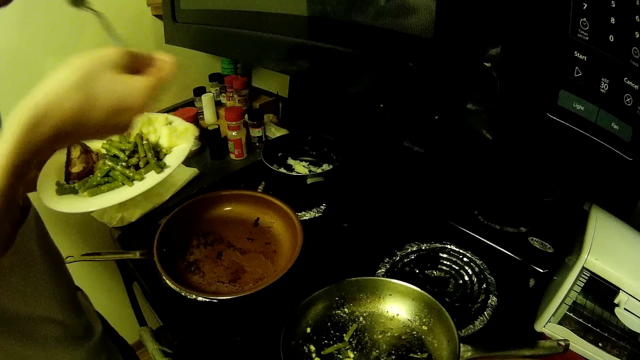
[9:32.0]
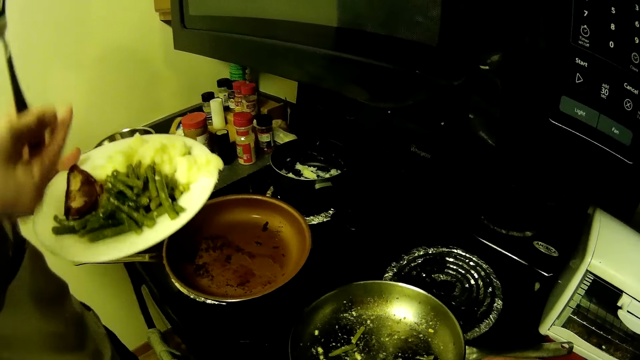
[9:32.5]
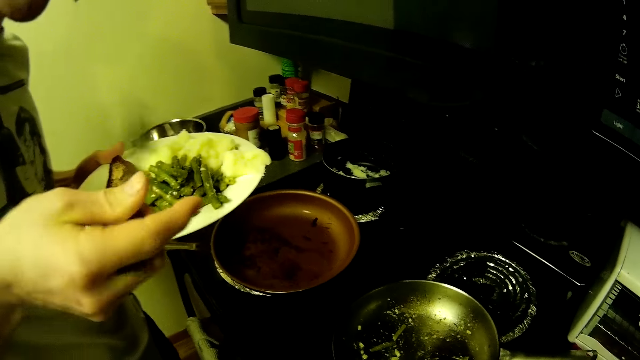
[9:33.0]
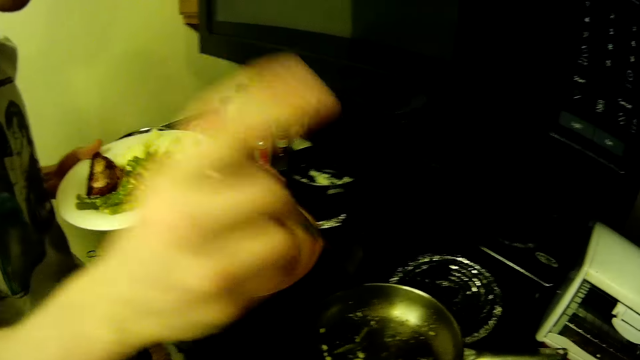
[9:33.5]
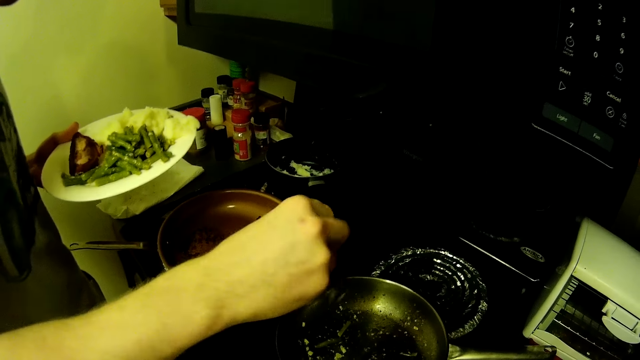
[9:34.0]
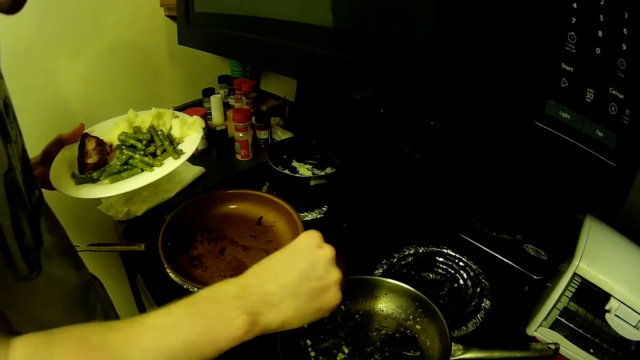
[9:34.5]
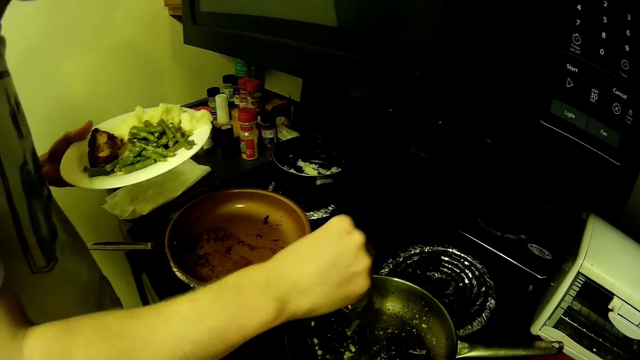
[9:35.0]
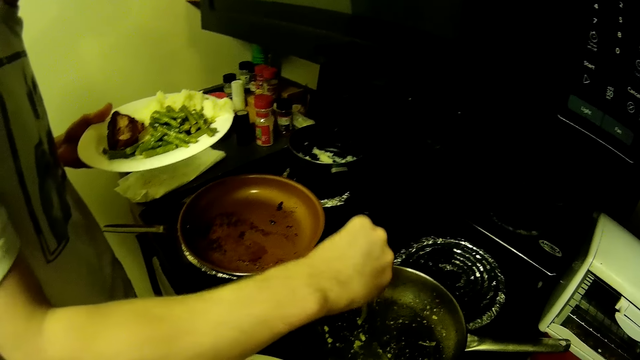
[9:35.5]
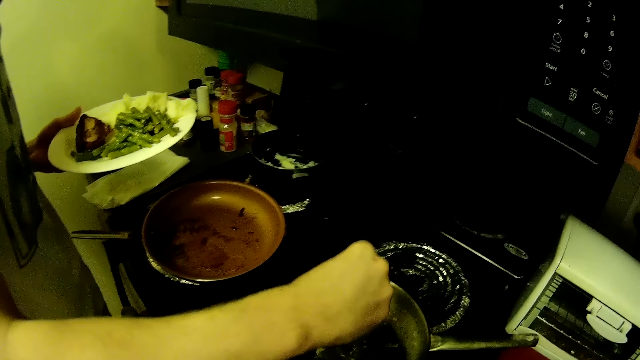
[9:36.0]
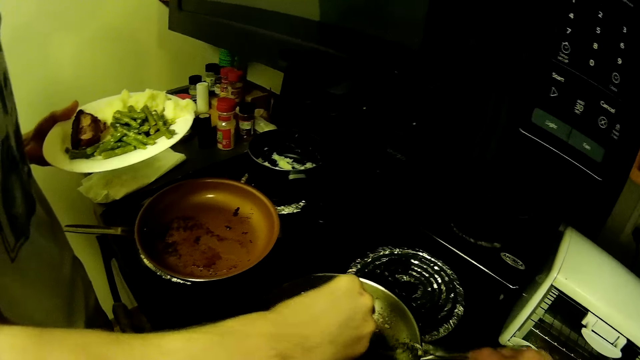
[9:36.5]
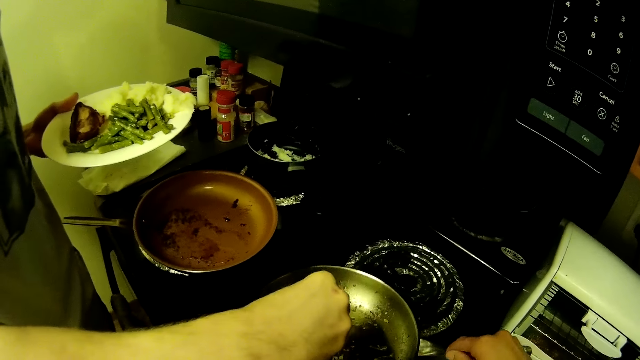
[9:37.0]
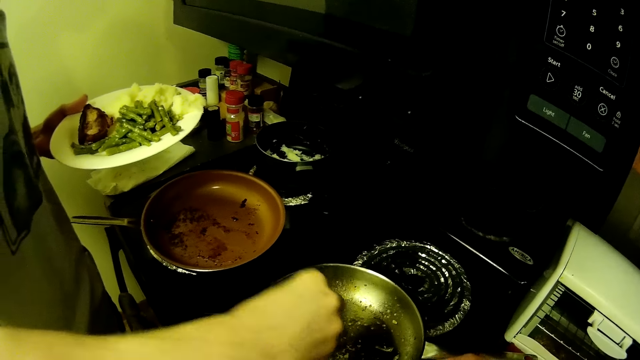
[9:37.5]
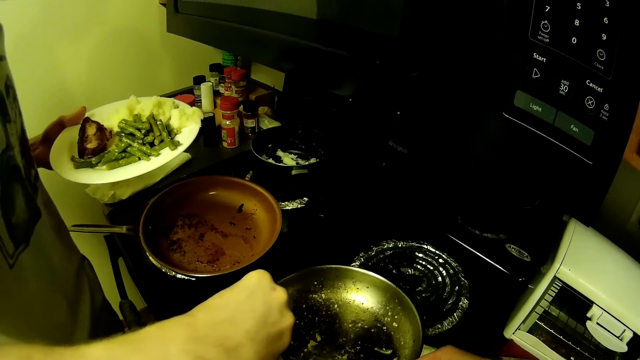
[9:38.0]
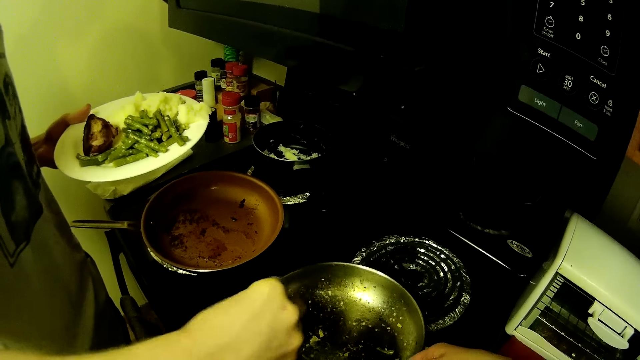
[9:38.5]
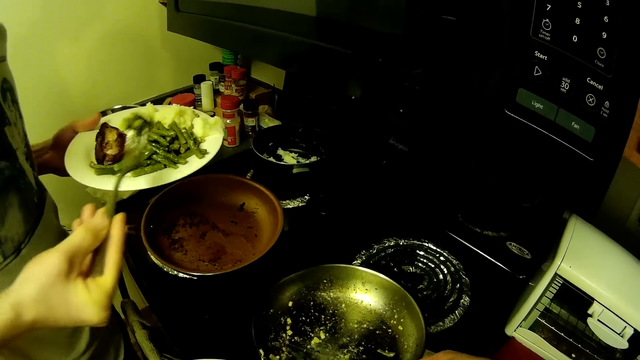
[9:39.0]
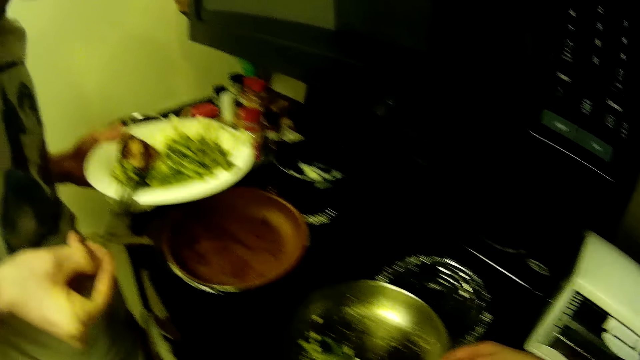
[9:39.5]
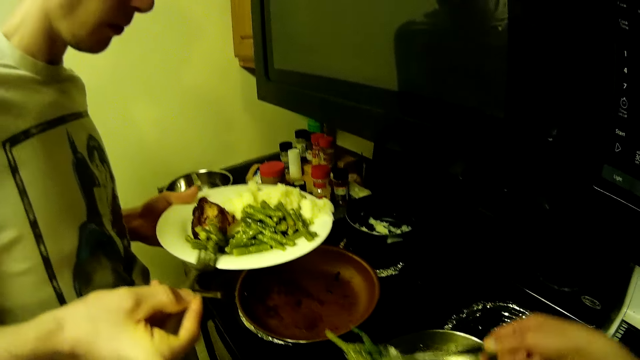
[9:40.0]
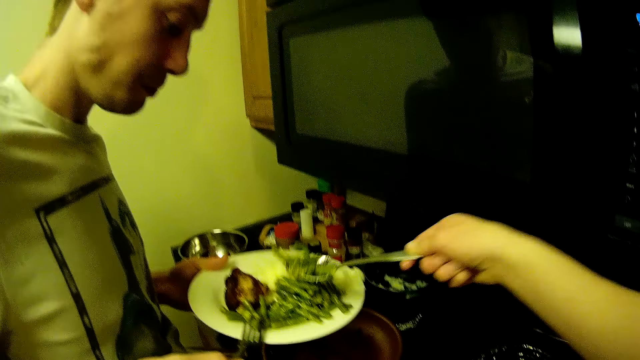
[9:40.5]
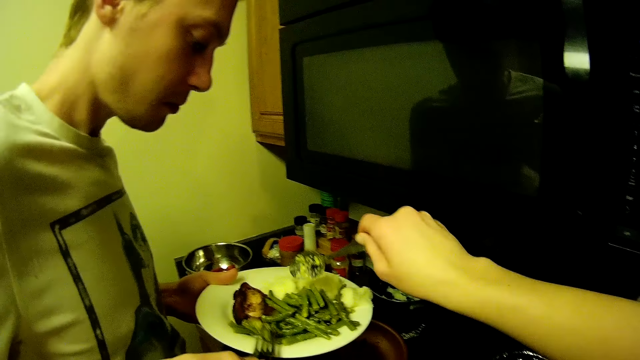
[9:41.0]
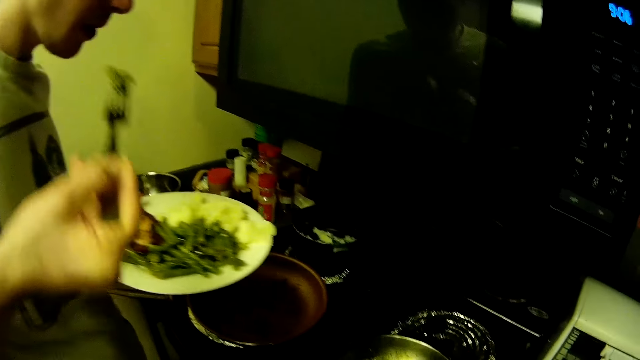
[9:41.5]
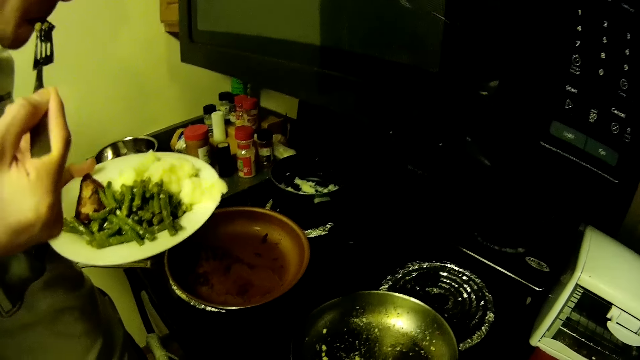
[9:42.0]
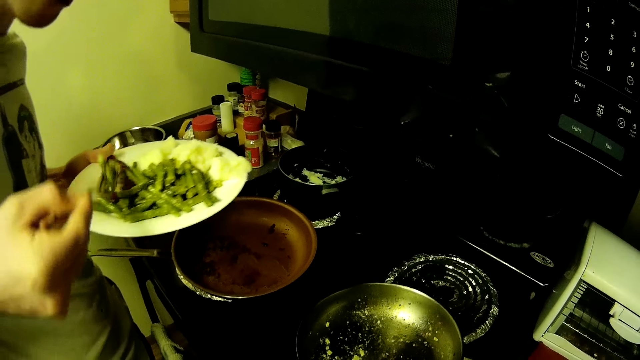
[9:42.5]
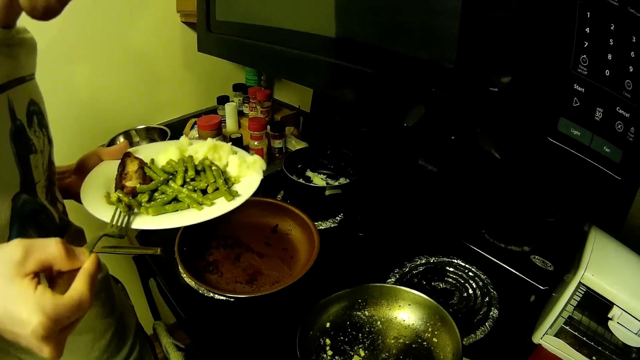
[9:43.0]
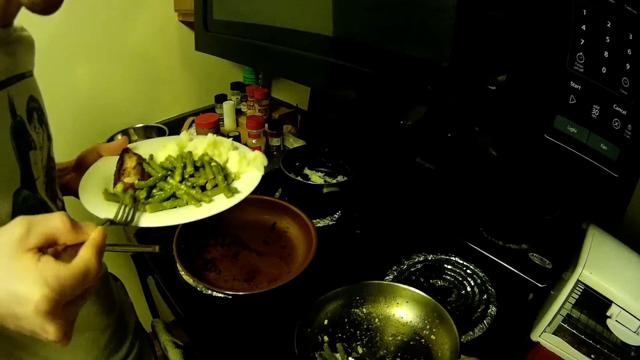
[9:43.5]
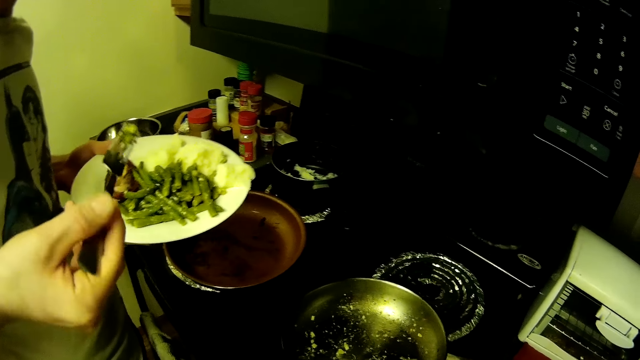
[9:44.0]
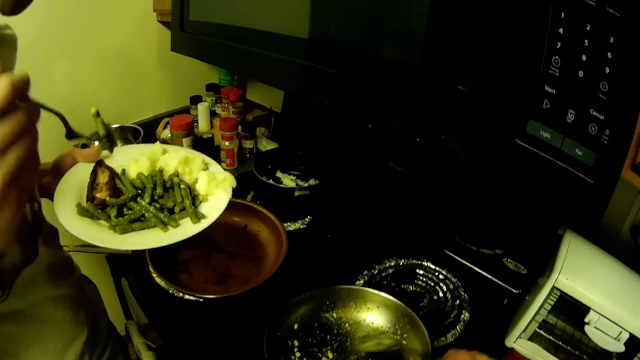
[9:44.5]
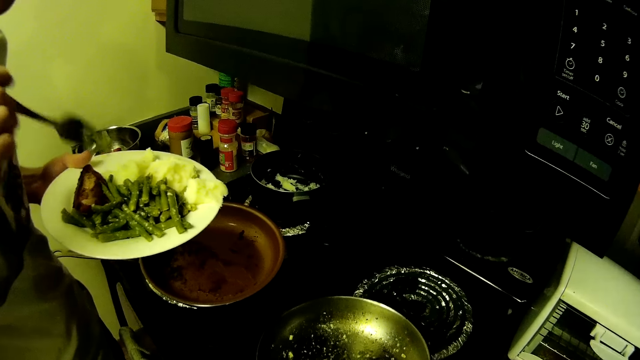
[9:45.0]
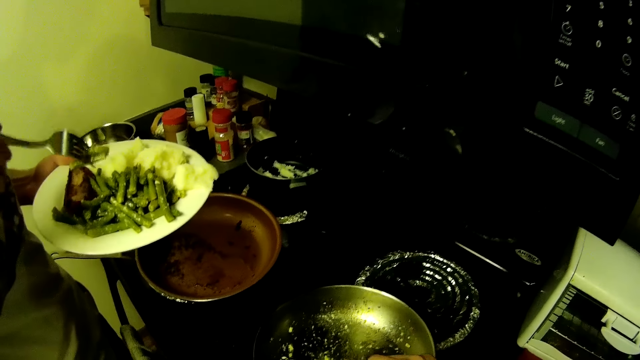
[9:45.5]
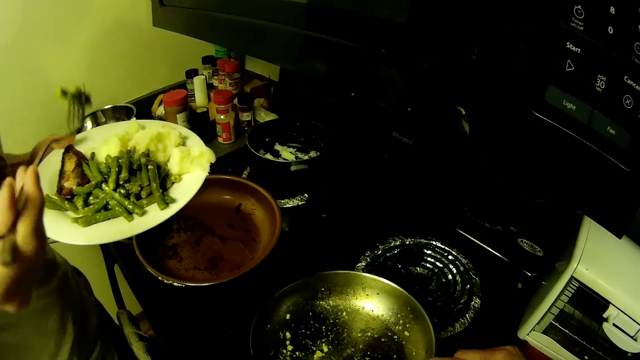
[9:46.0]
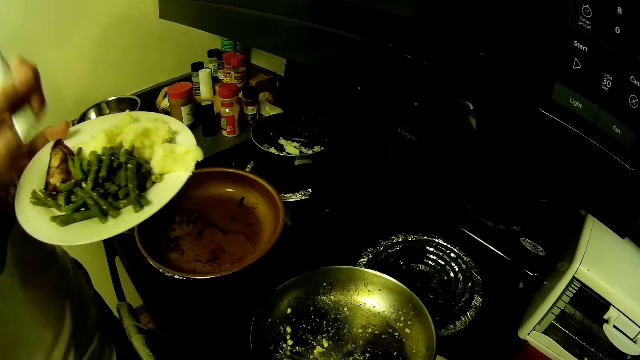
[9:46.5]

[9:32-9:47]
The man serves food onto the plate on his left hand from the frying pan on the cooker with a fork in his right hand. The camera wearer serves food on the man's plate from the frying pan on the cooker with a spoon in her right hand. She puts food in the man's plate. The man bites the food.

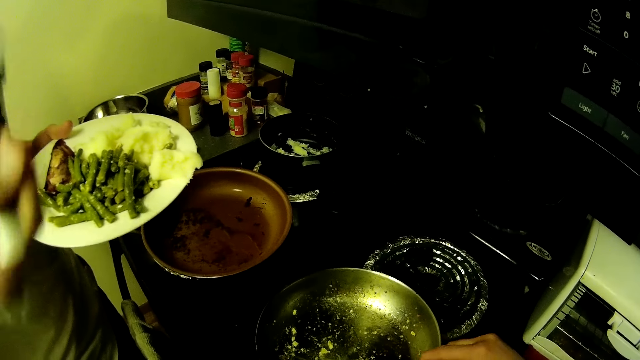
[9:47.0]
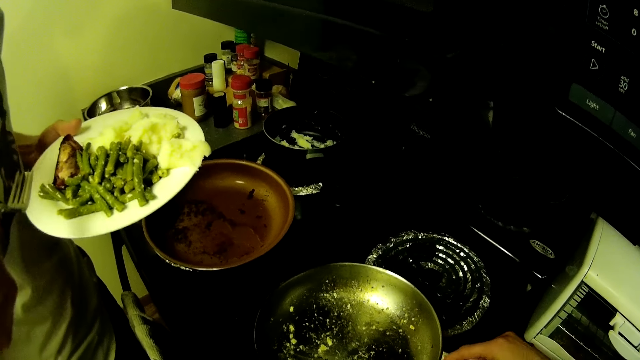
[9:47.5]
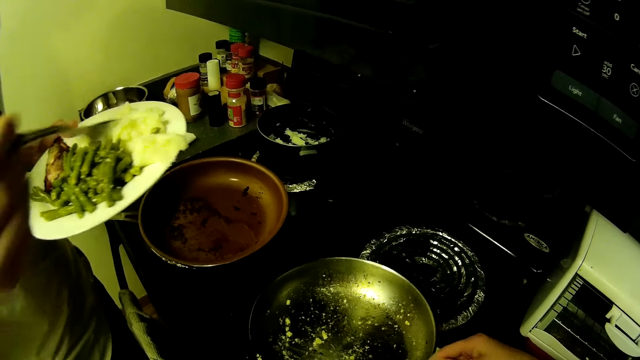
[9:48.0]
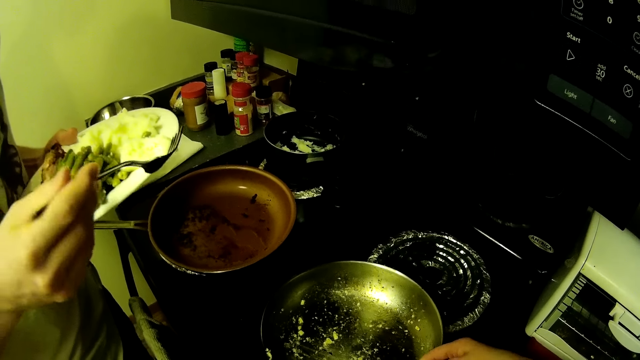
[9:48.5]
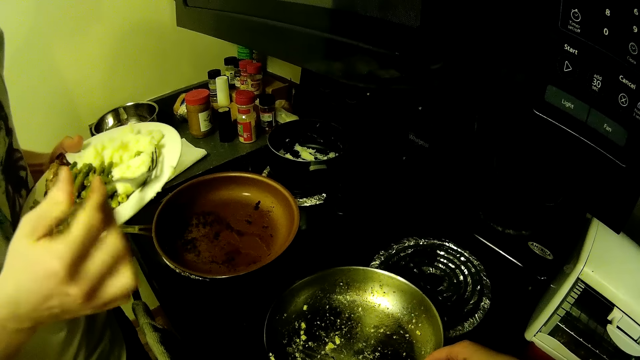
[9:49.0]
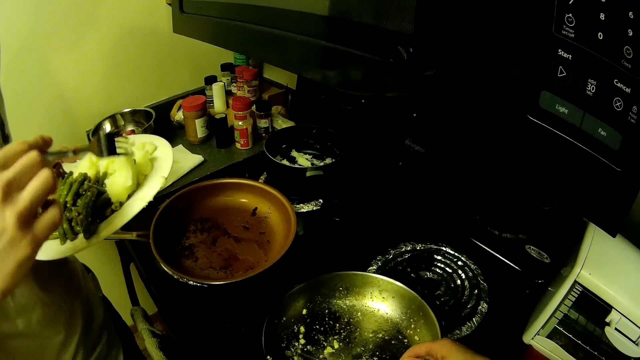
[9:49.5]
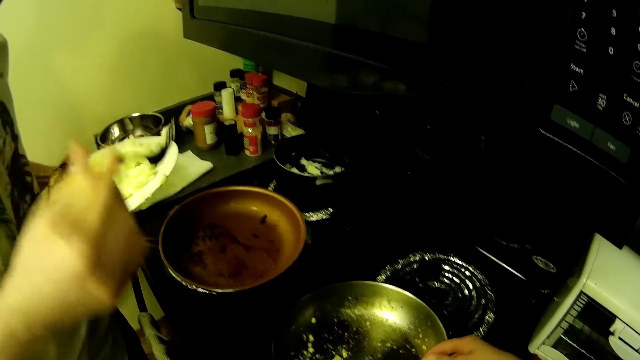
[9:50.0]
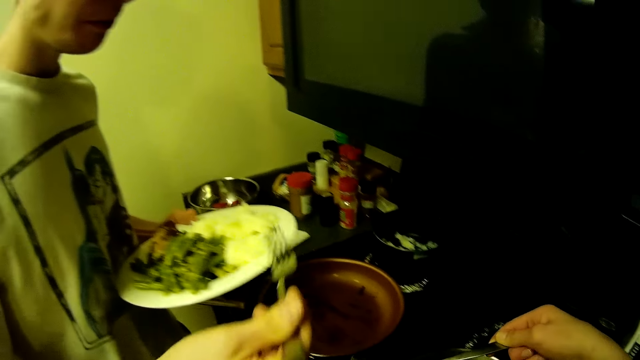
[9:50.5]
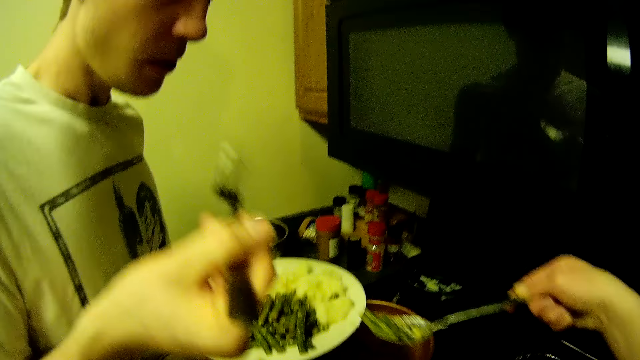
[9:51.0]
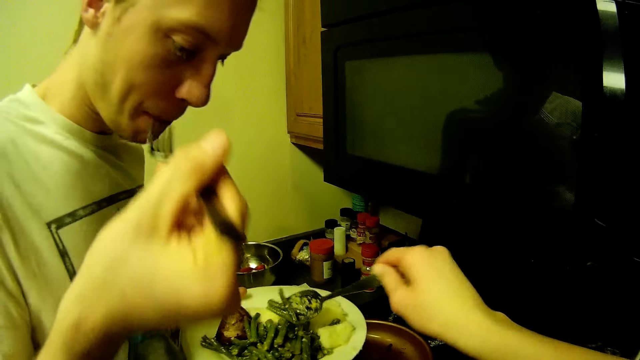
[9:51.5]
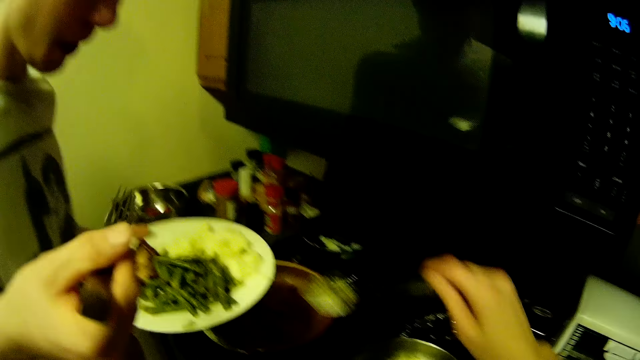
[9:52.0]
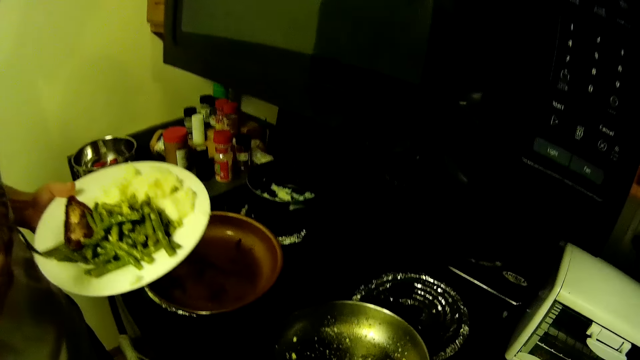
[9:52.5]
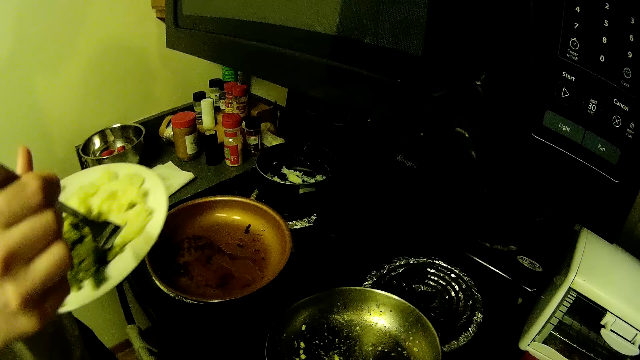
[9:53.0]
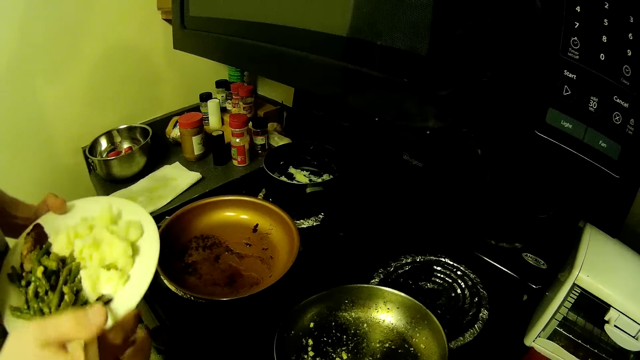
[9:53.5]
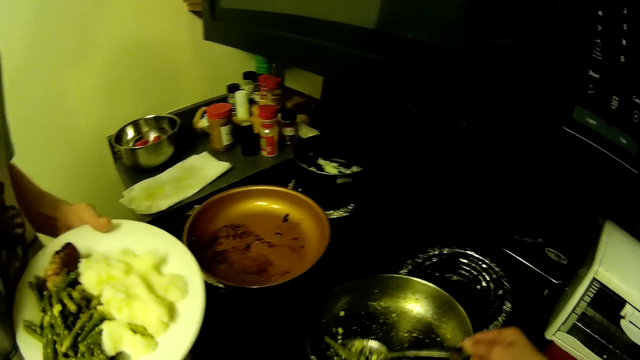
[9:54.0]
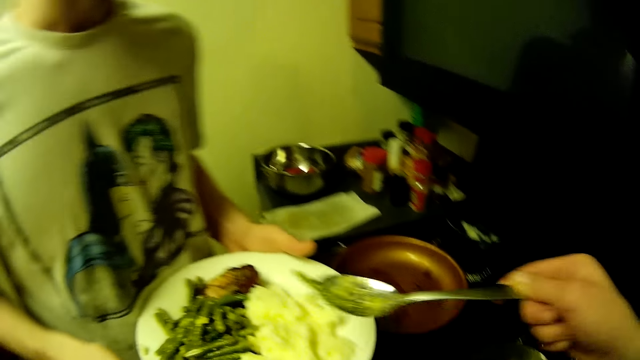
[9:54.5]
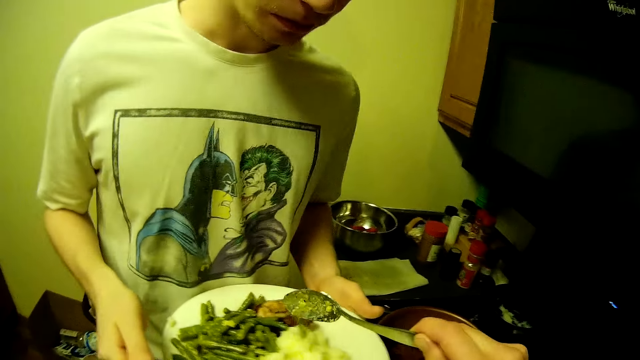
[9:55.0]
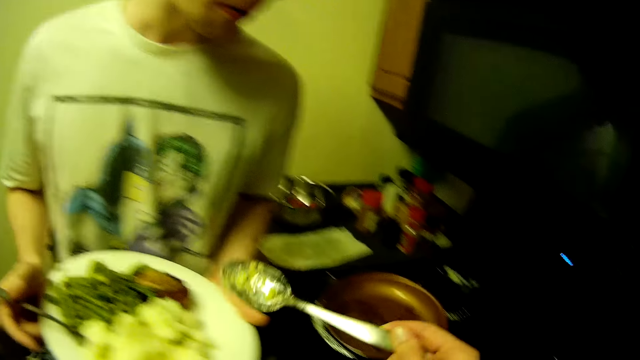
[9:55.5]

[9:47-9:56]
The camera wearer puts food in the man's plate. The man holds the plate of food with both hands.
